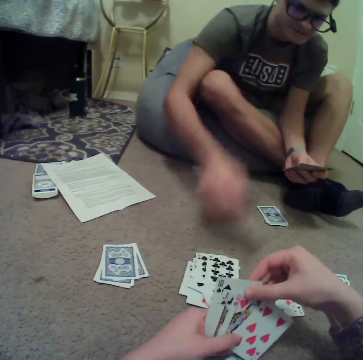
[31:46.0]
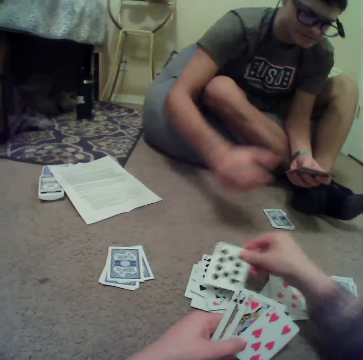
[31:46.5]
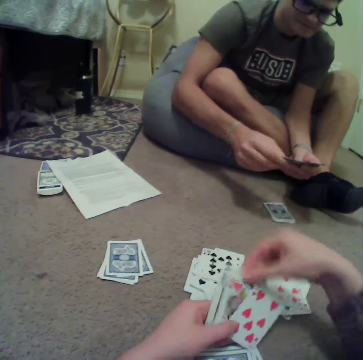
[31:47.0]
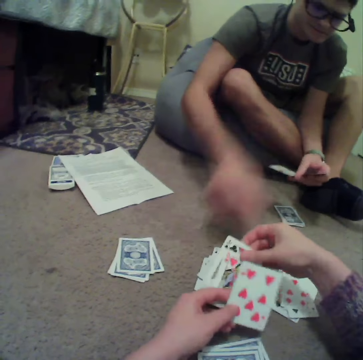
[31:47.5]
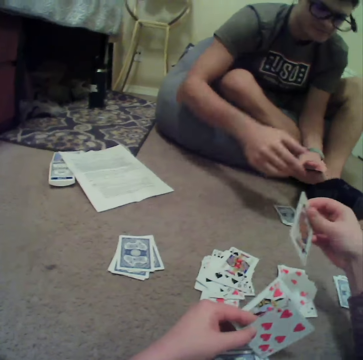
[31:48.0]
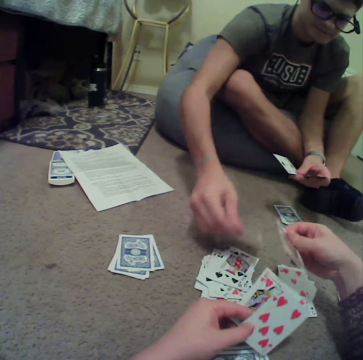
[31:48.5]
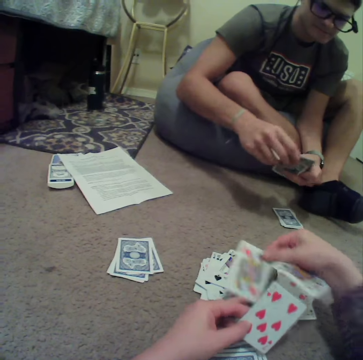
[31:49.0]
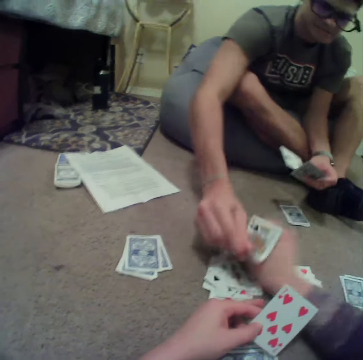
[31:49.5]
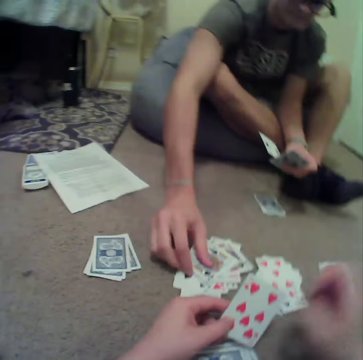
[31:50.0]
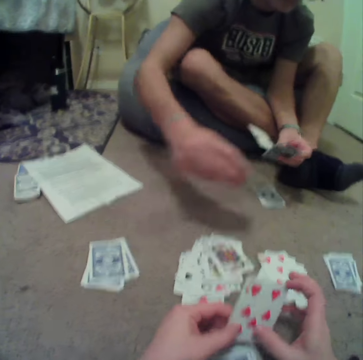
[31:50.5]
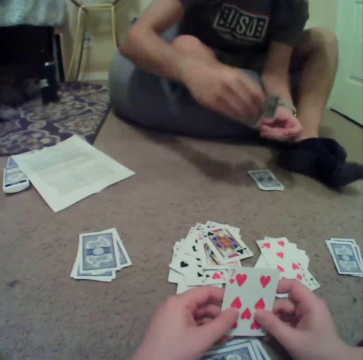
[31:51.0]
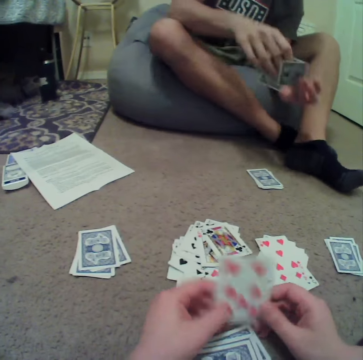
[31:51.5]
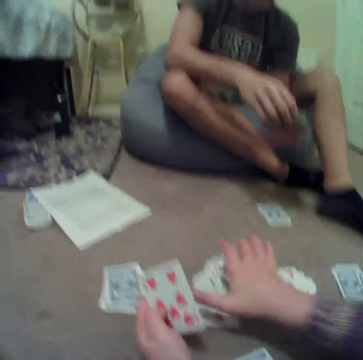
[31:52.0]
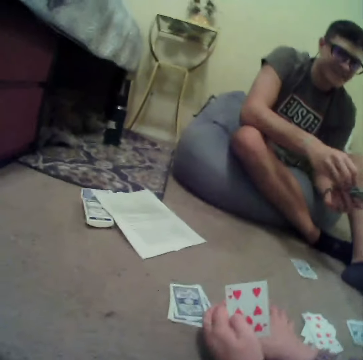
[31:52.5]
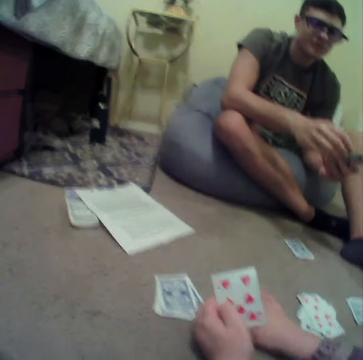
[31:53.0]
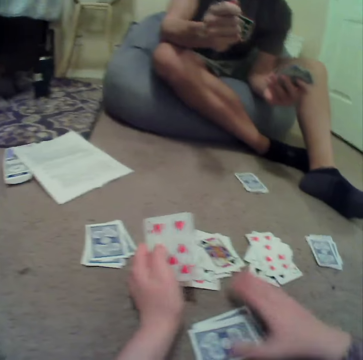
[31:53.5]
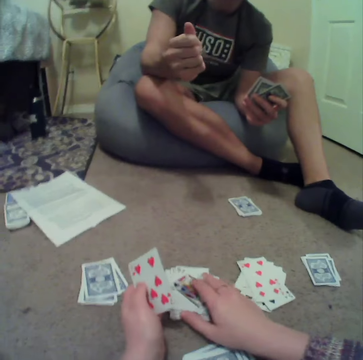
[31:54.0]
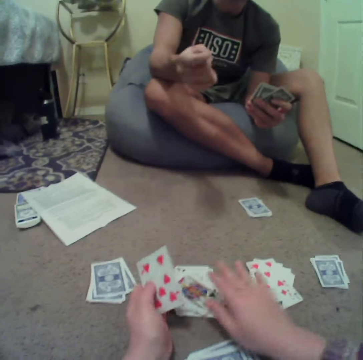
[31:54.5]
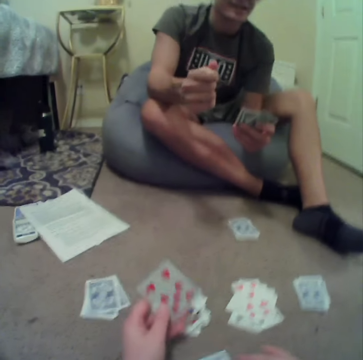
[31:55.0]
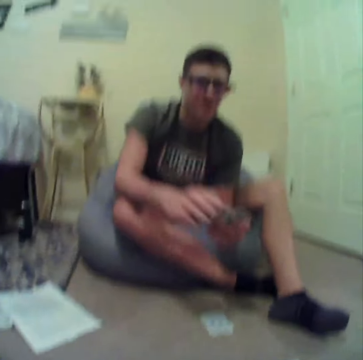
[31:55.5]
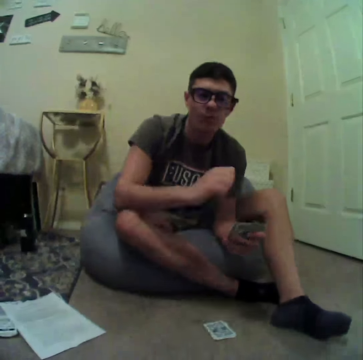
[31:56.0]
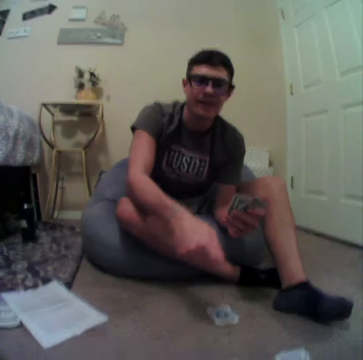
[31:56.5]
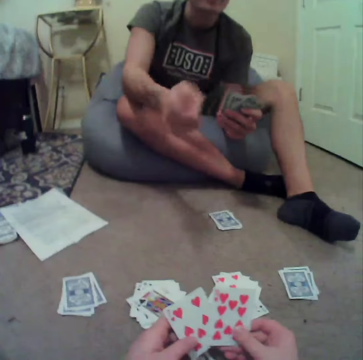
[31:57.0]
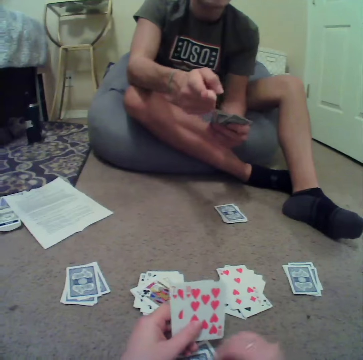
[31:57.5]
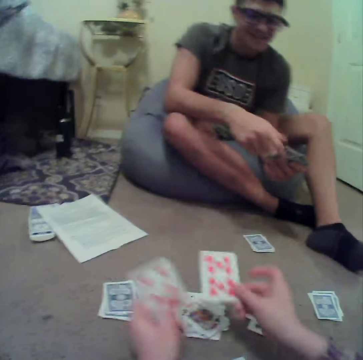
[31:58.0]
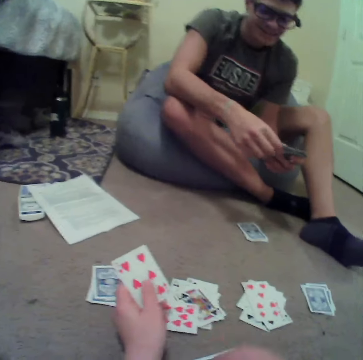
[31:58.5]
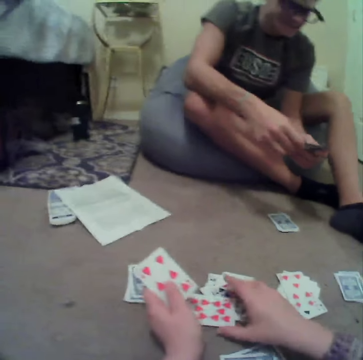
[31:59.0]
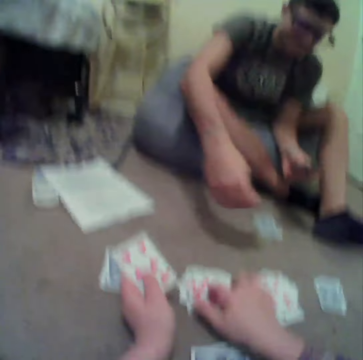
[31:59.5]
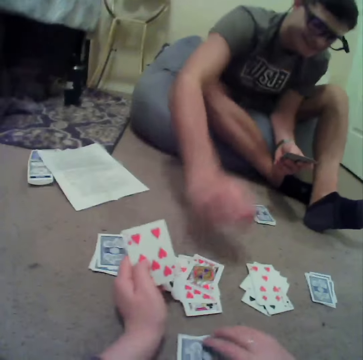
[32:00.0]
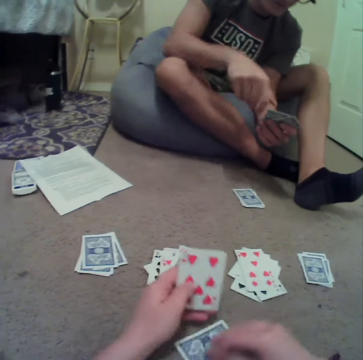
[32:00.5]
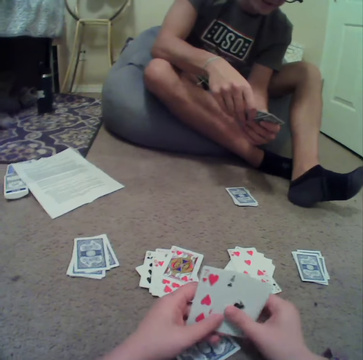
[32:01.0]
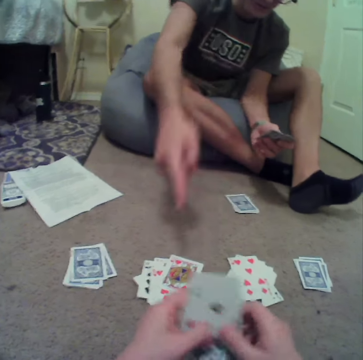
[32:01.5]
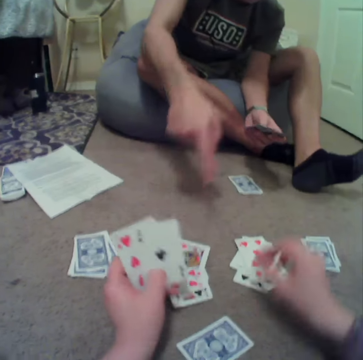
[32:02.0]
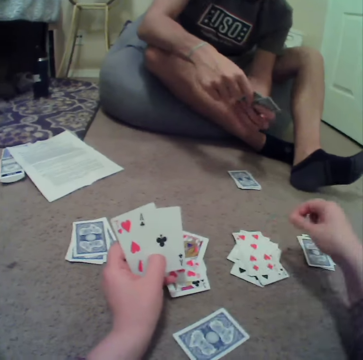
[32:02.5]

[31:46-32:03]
A man drops the cards on the floor. The camera wearer picks the cards from the floor. The man talks to the camera wearer. The camera wearer drops the cards on the floor. The man plays cards.

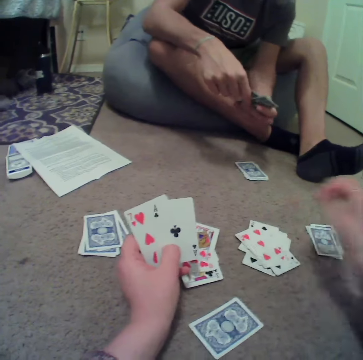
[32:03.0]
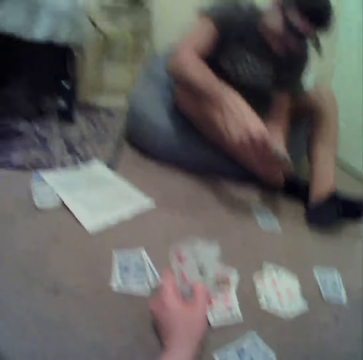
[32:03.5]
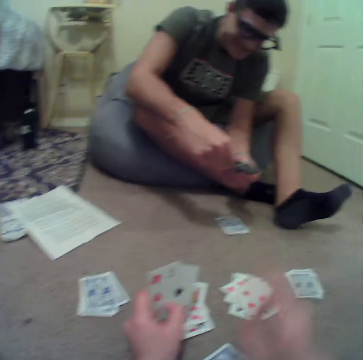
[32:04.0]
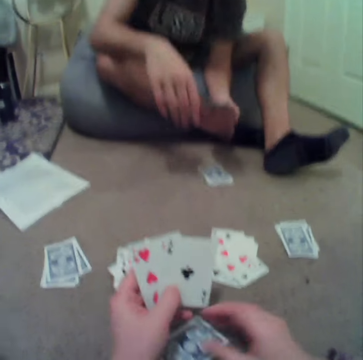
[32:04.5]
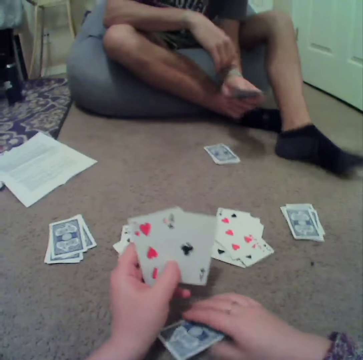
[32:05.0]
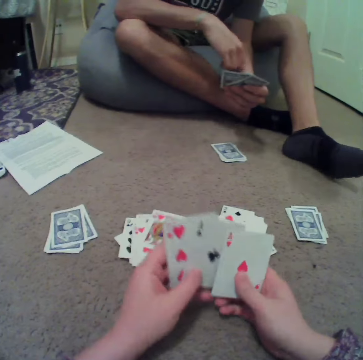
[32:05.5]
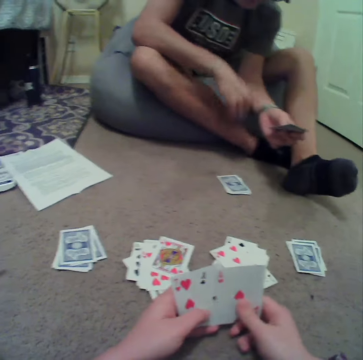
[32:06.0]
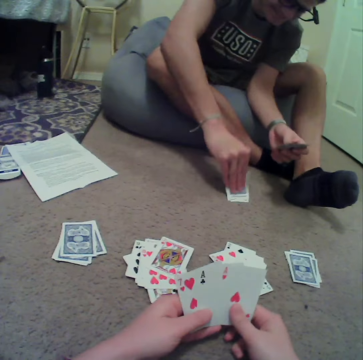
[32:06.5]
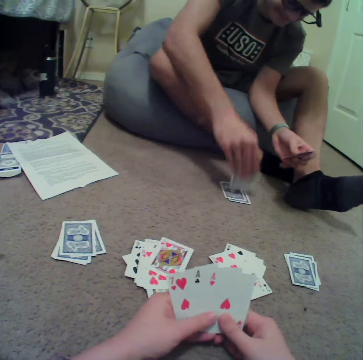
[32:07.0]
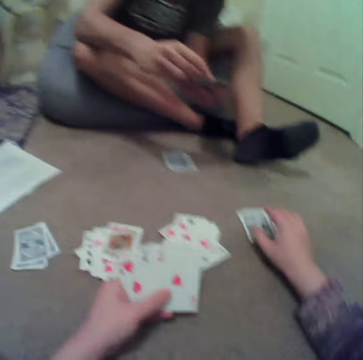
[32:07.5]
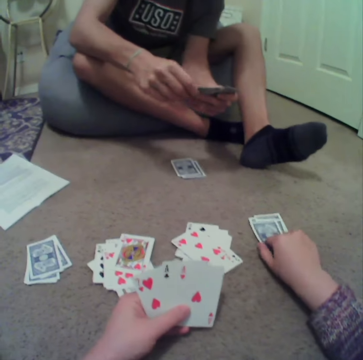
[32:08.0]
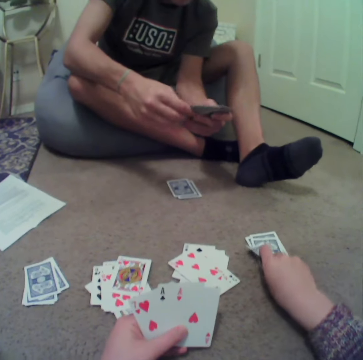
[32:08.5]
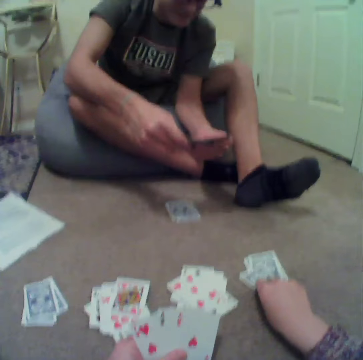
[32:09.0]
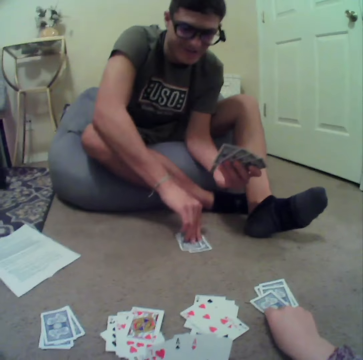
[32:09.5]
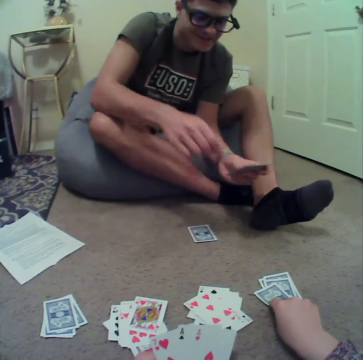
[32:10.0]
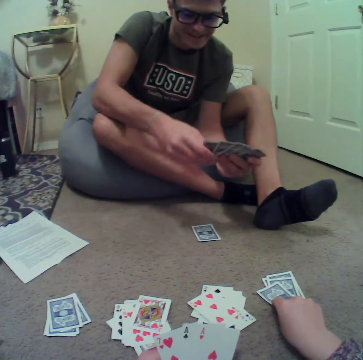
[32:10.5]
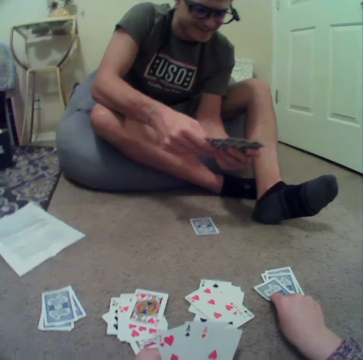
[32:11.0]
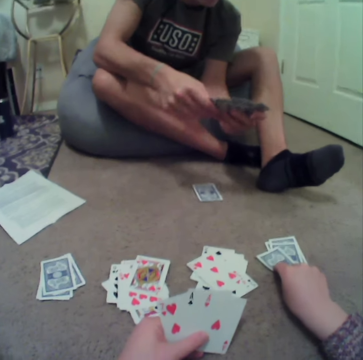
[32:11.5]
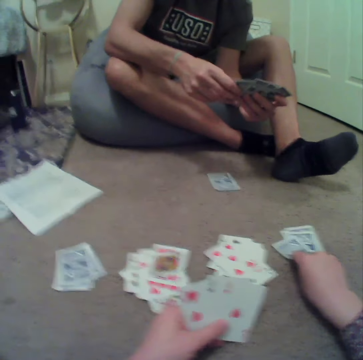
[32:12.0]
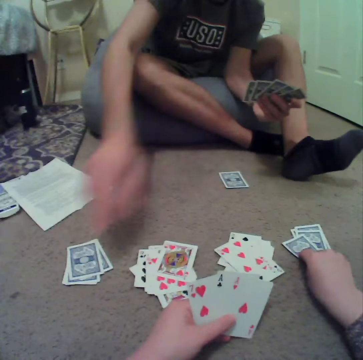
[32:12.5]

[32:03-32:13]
The camera wearer plays cards. They align the cards at hand. A man plays cards. The man aligns the cards at hand.

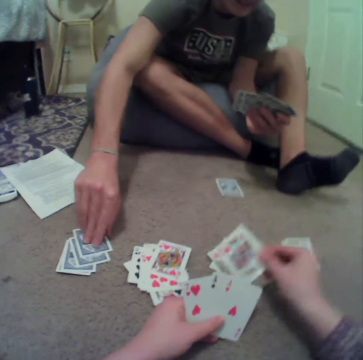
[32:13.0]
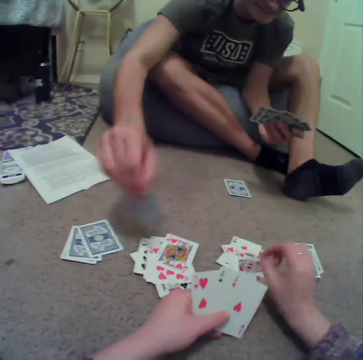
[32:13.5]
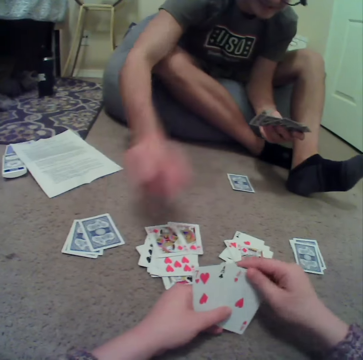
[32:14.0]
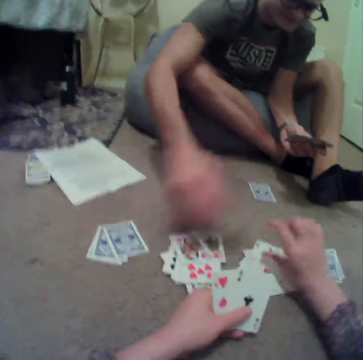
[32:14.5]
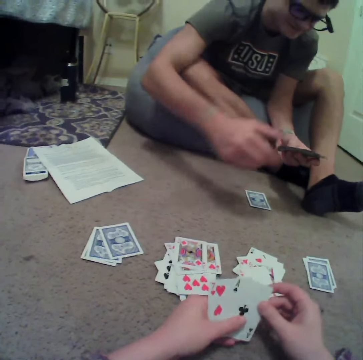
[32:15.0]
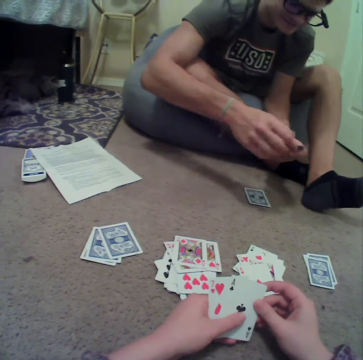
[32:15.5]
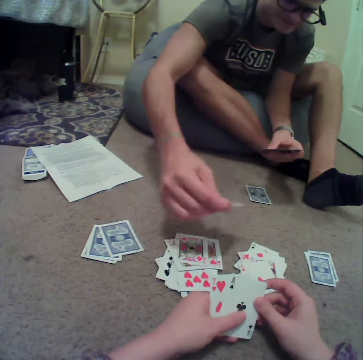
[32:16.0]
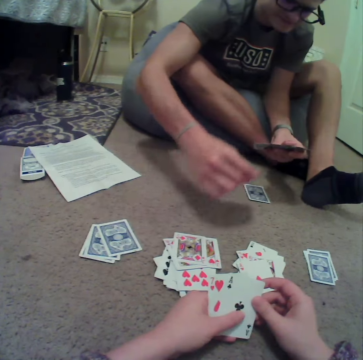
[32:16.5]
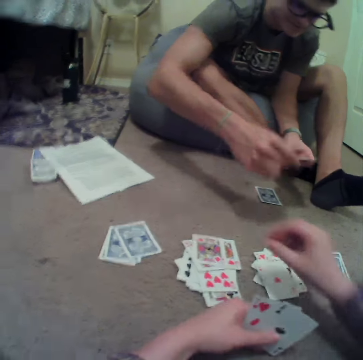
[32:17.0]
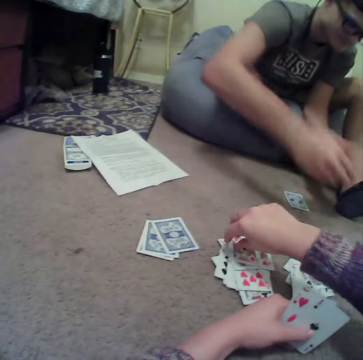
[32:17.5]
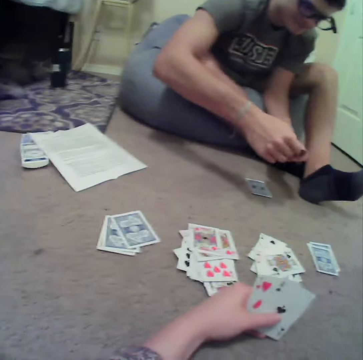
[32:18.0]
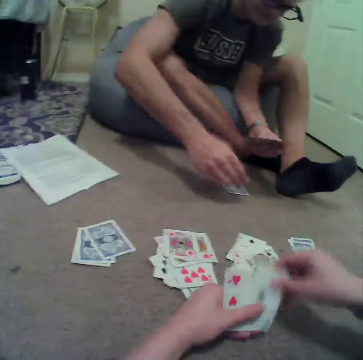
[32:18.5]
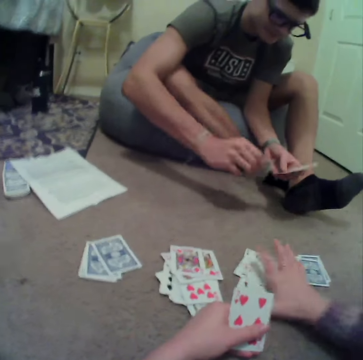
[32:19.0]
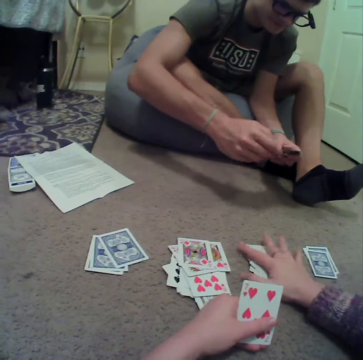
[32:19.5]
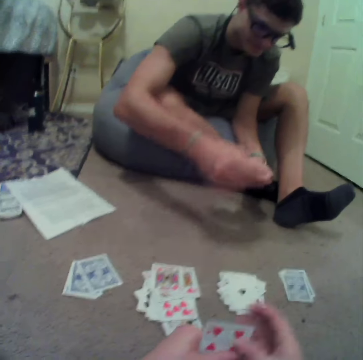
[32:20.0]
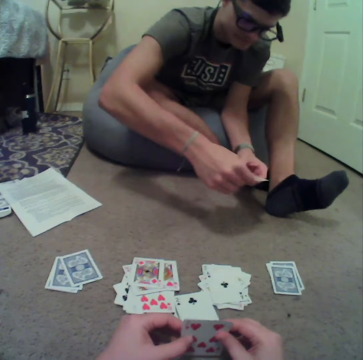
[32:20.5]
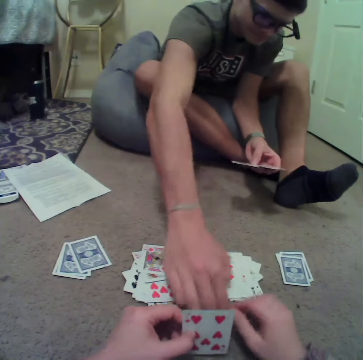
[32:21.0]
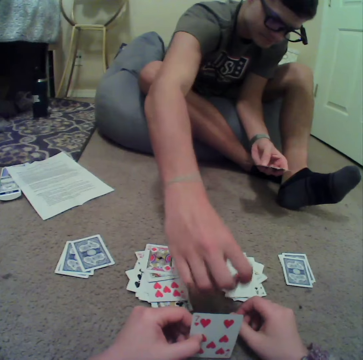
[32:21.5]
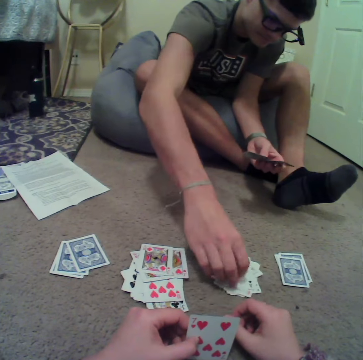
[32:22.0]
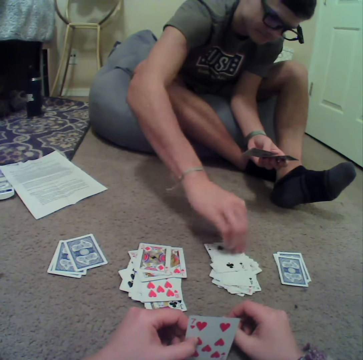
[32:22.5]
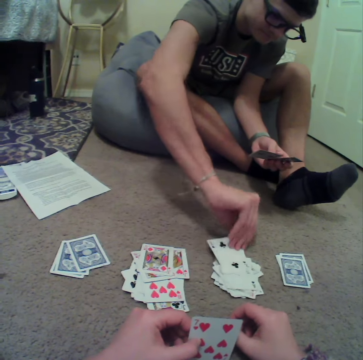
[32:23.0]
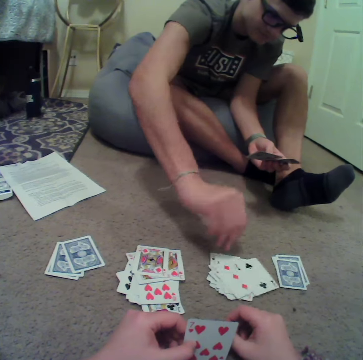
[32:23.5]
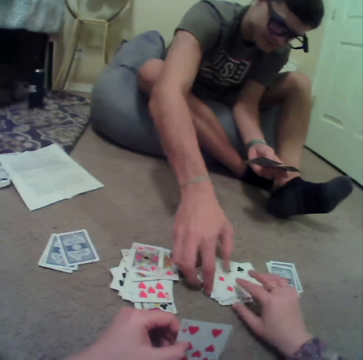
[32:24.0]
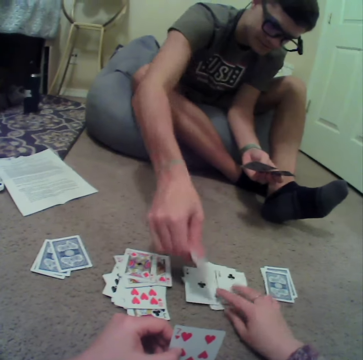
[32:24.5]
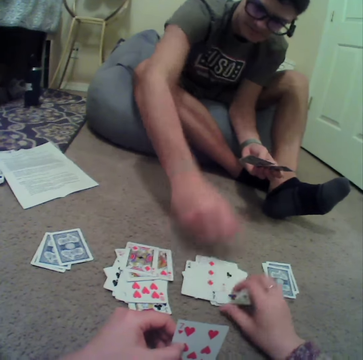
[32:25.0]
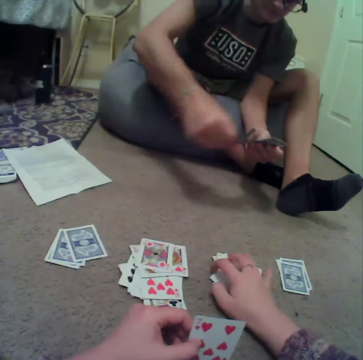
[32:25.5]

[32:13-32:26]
The camera wearer plays cards. They drop the cards on the floor. A man plays cards. The camera wearer plays cards. The man drops the cards on the floor. The man plays cards. The camera wearer touches the cards.
